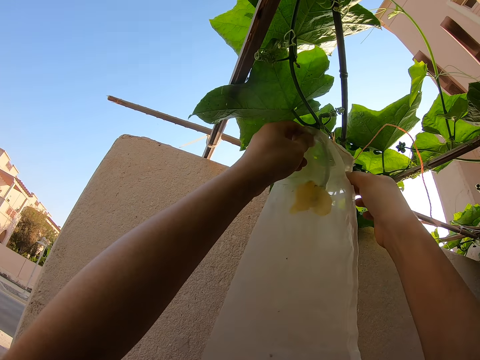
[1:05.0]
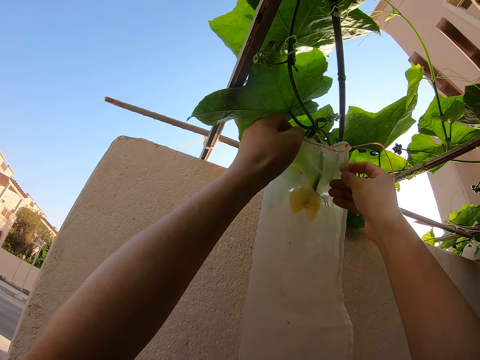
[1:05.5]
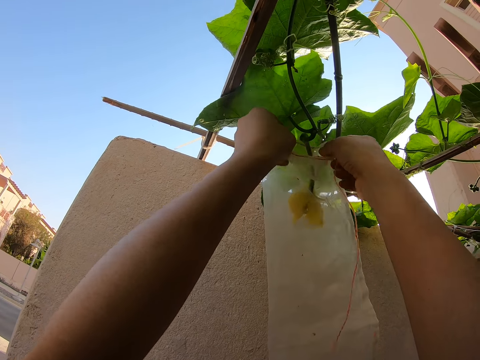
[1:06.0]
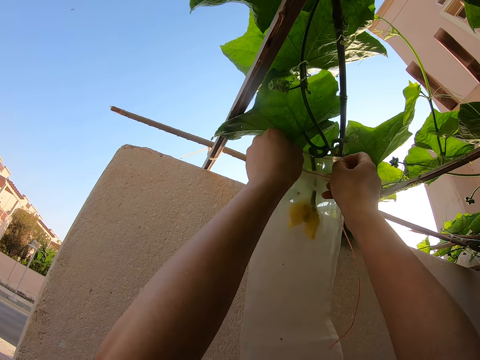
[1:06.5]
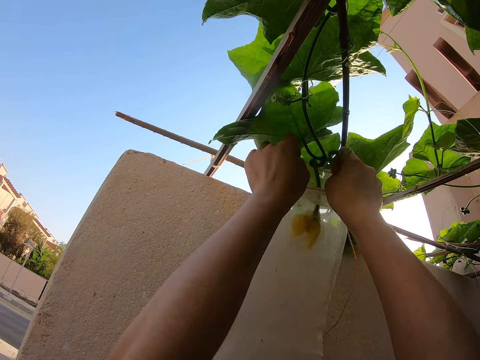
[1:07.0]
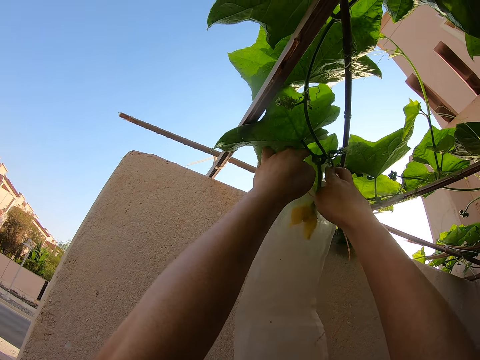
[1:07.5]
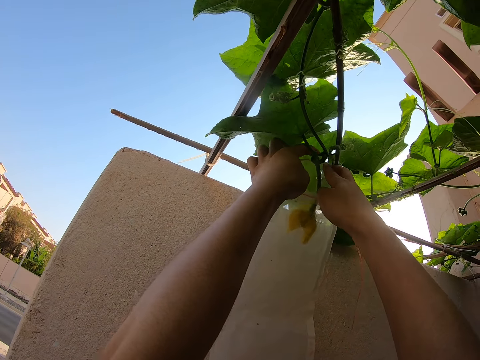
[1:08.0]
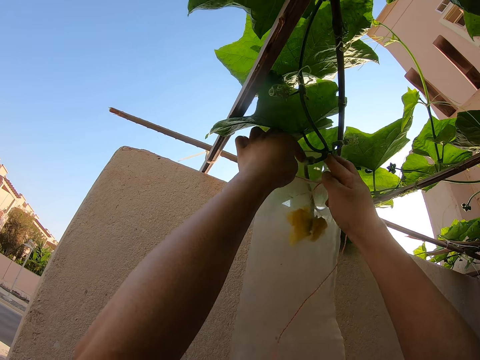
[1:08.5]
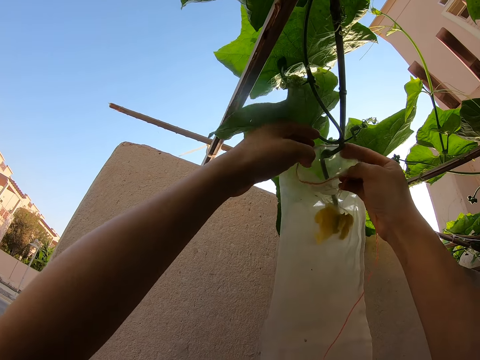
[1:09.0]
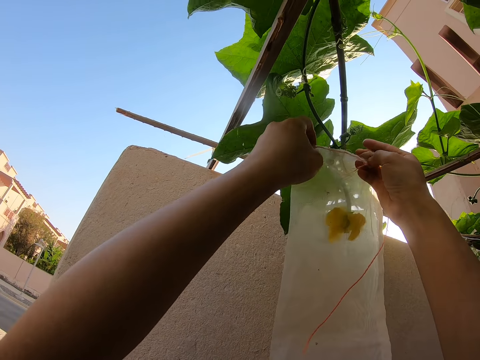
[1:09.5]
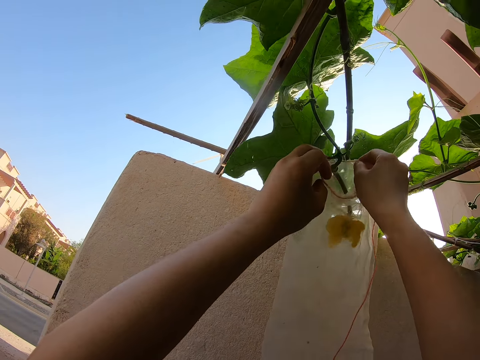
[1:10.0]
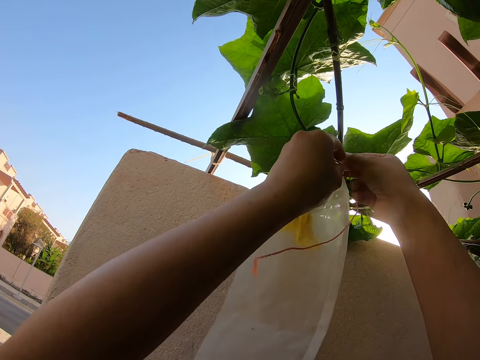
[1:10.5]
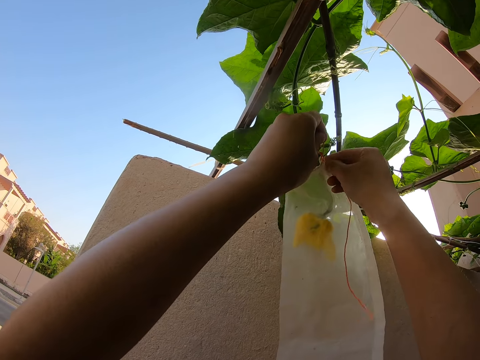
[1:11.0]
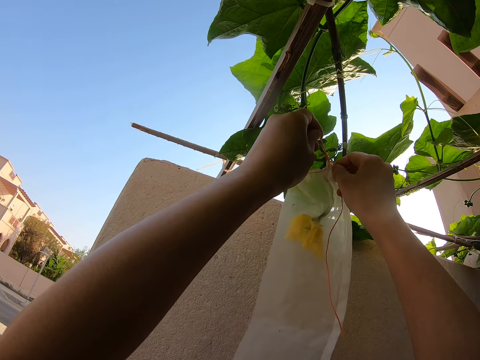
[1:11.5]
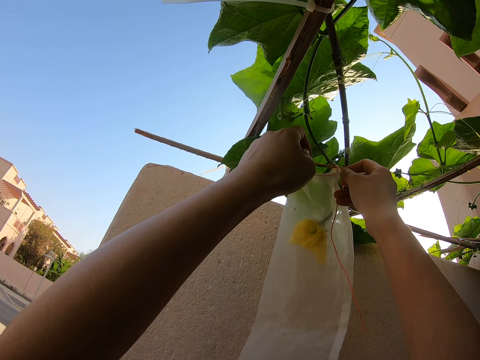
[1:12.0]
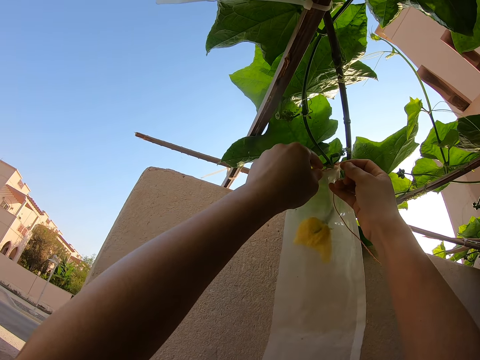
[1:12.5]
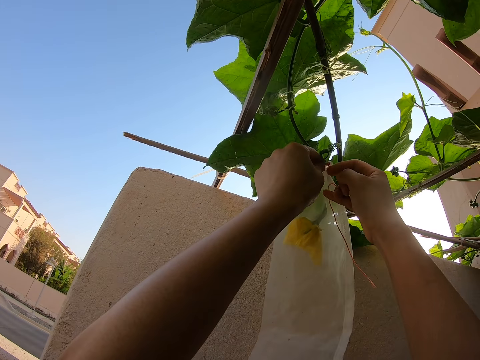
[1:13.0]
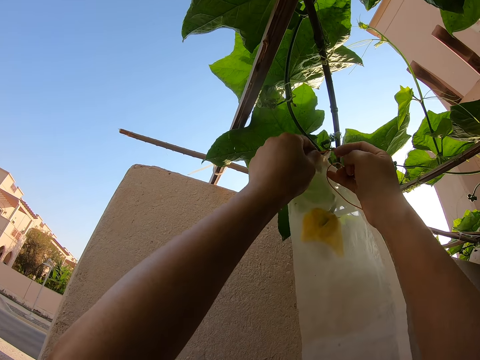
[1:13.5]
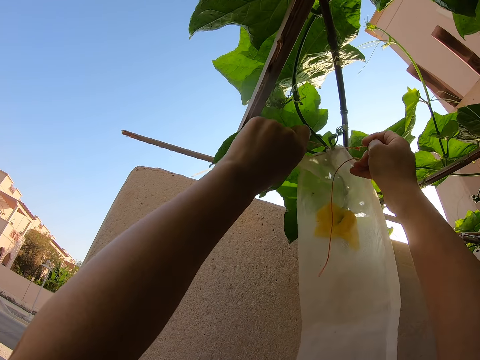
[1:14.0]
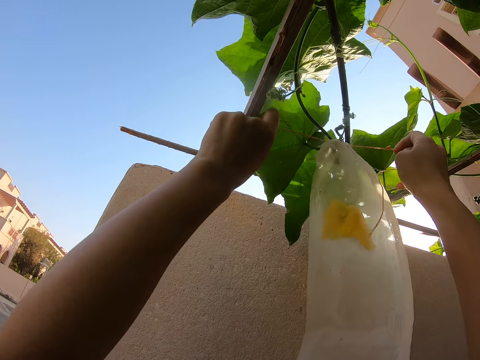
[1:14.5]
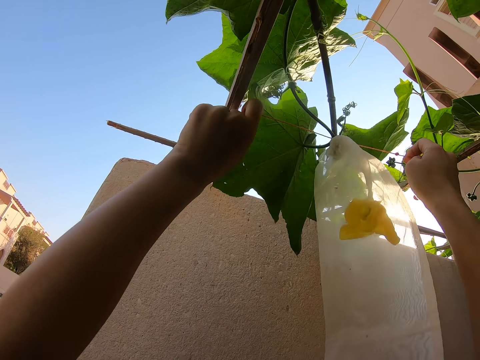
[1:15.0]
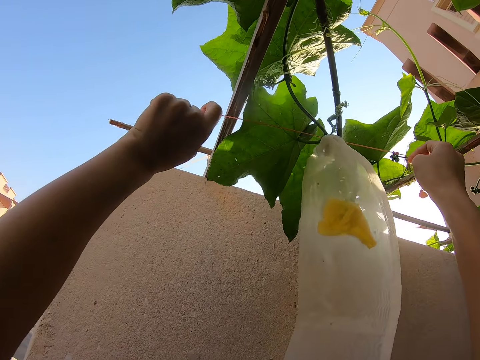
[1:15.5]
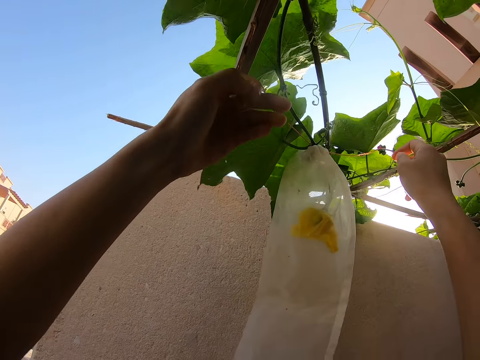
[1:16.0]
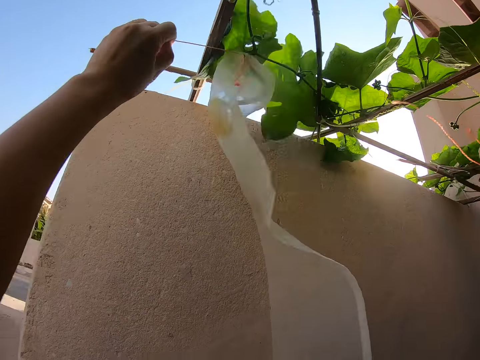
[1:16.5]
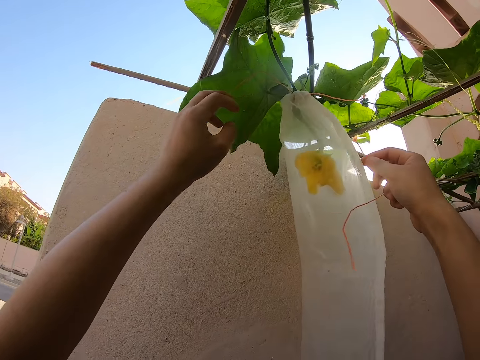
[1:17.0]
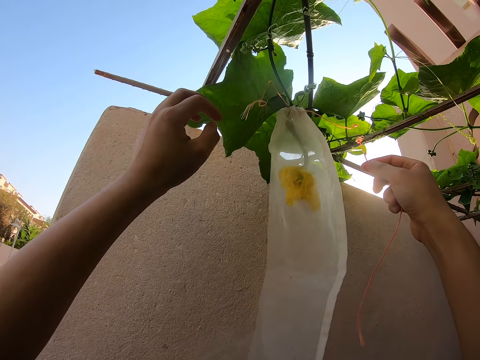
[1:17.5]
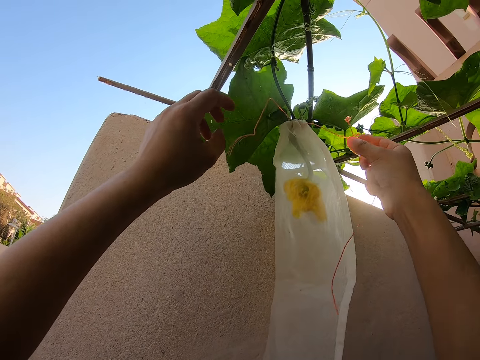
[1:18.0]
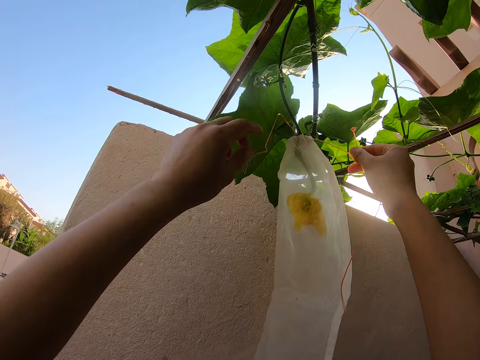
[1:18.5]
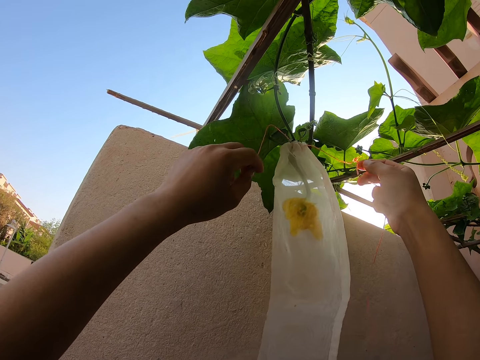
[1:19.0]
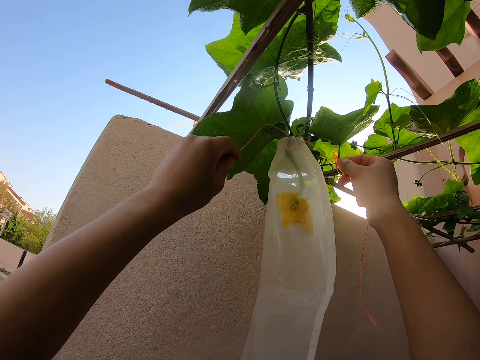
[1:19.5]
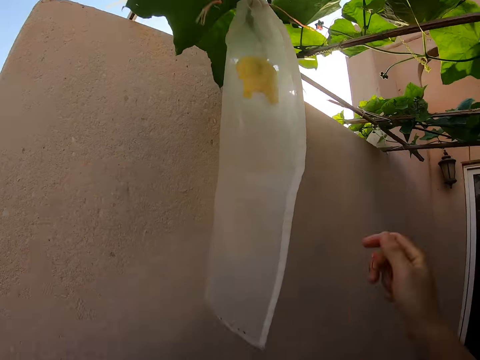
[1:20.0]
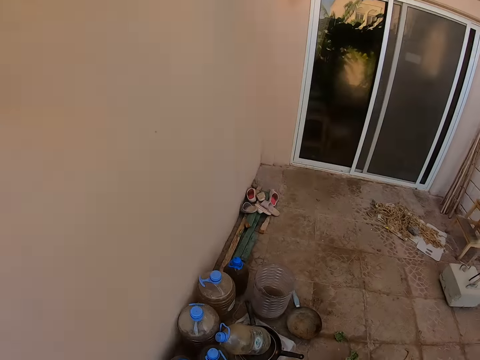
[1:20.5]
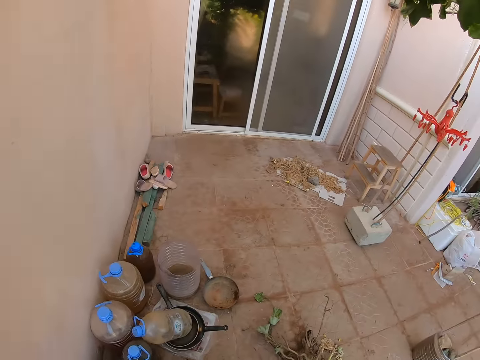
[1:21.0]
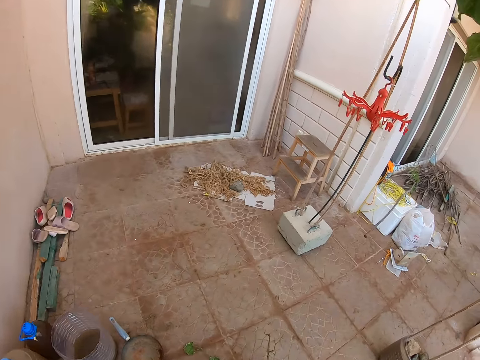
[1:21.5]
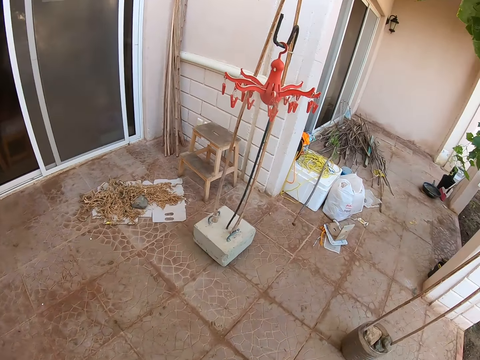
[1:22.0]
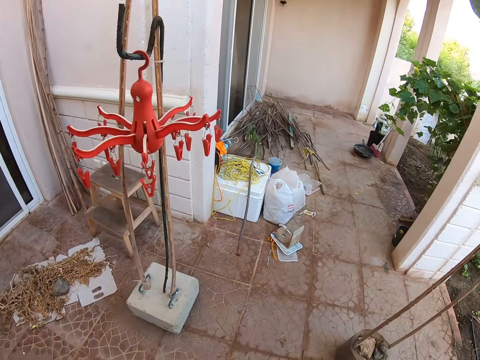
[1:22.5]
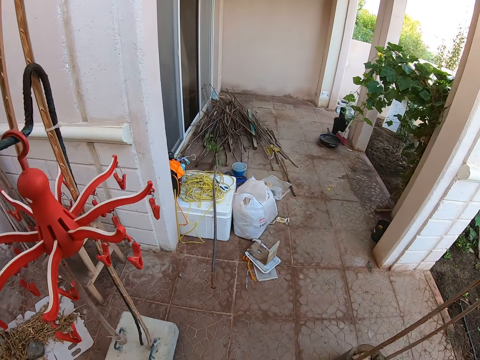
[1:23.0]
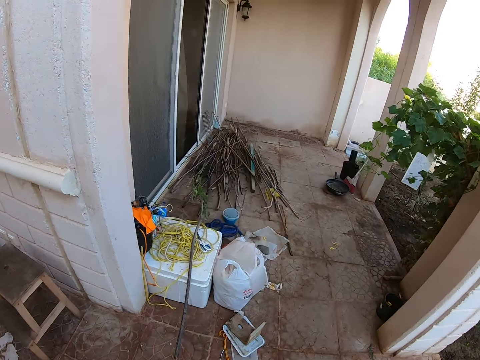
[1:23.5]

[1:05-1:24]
The camera wearer folds the plastic bag. They cut the thread. They hold the thread. They look at the bottles. They walk beside the house.

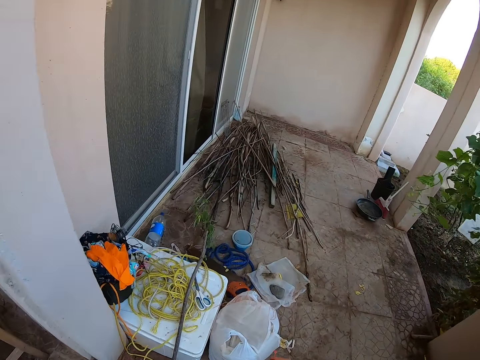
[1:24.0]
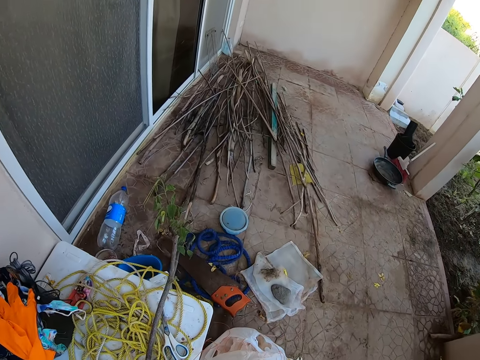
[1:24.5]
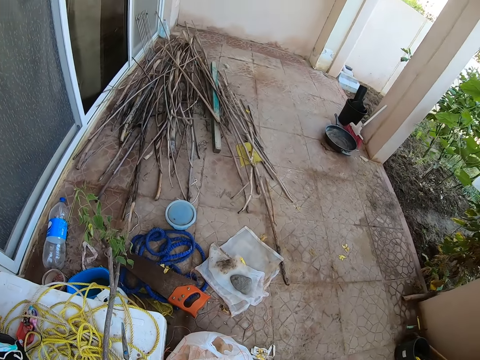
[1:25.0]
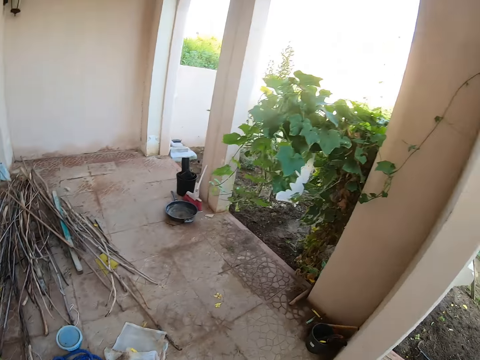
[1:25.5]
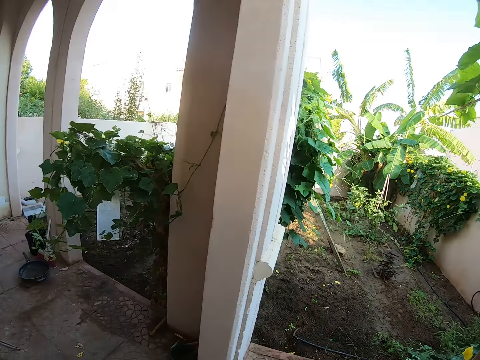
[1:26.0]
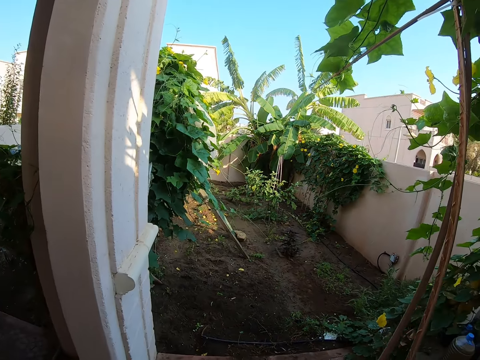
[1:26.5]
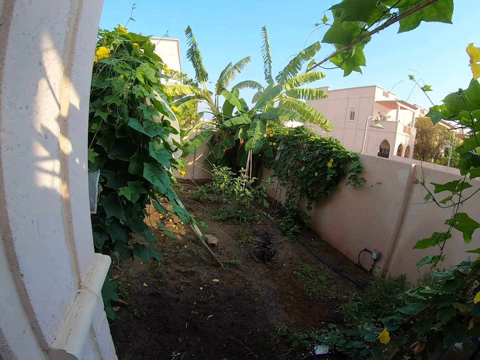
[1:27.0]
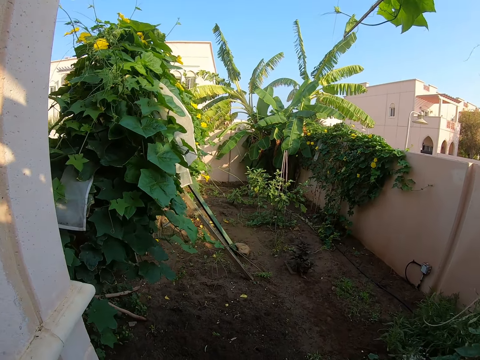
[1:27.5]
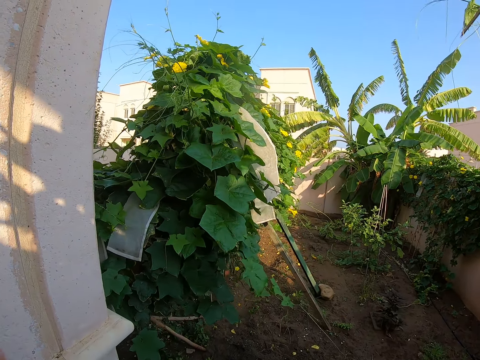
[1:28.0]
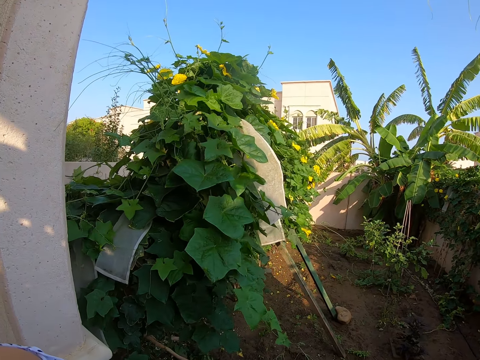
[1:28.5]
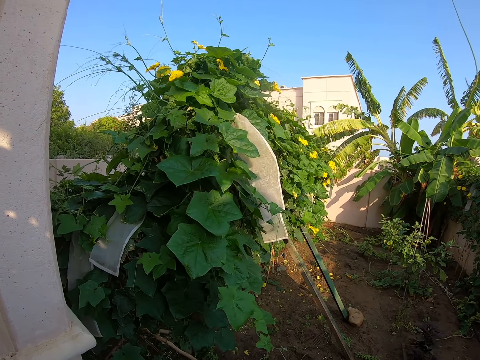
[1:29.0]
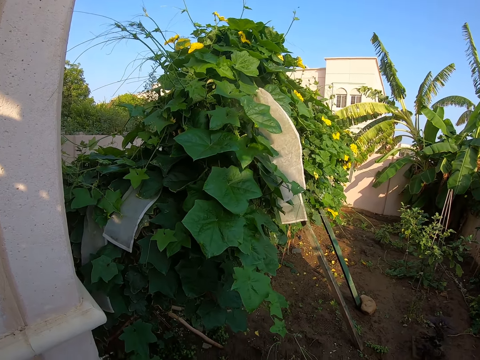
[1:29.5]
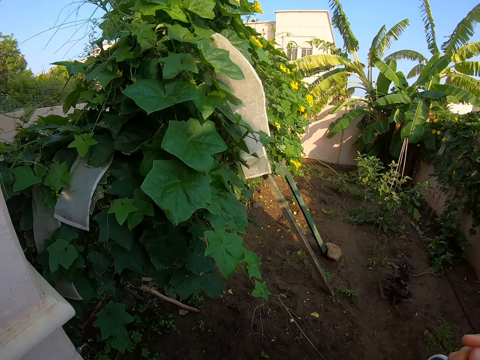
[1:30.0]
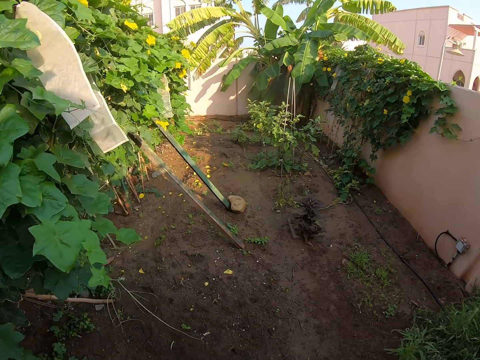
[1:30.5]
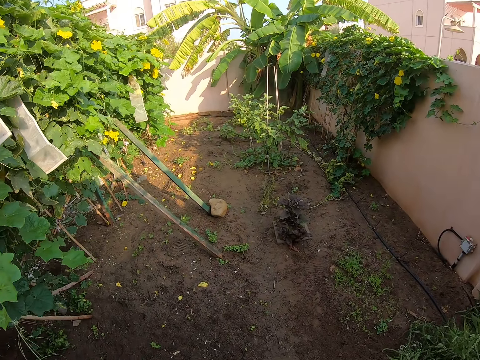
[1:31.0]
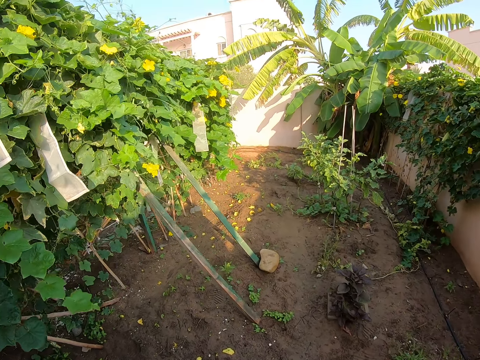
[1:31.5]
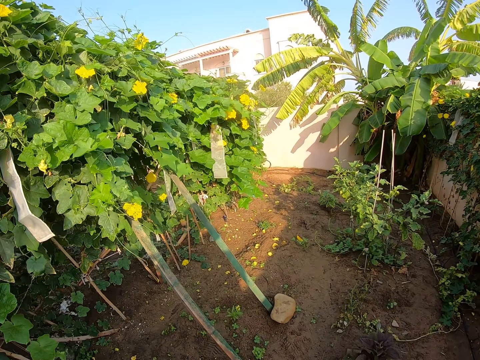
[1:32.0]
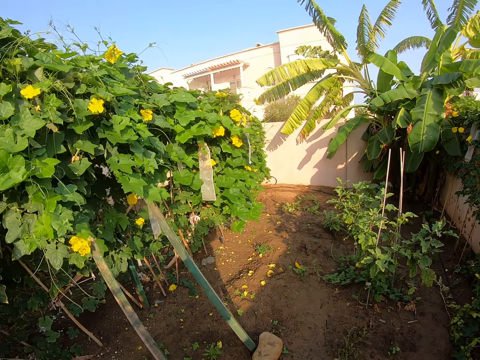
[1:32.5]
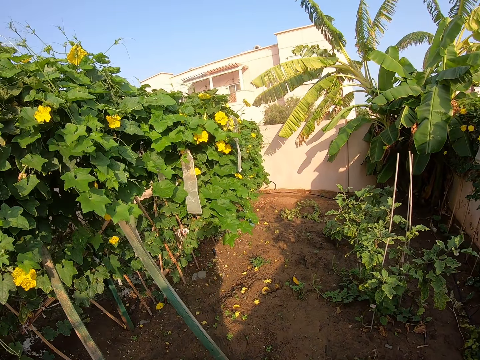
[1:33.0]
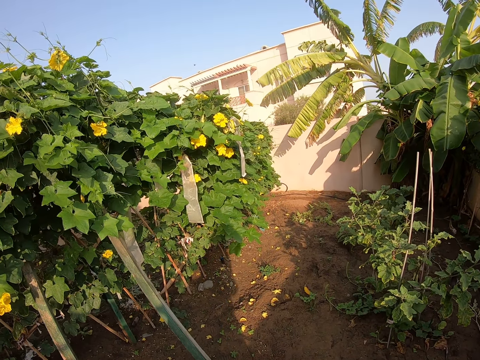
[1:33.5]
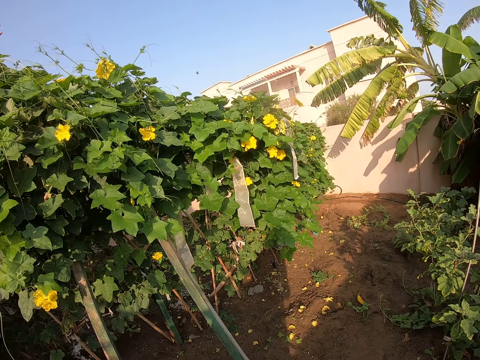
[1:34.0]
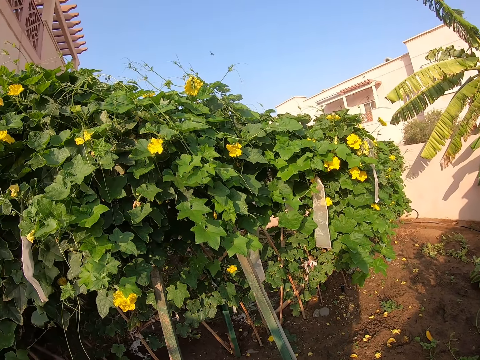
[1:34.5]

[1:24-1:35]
The camera wearer looks around the garden. They walk on the garden. They walk in a farm.
